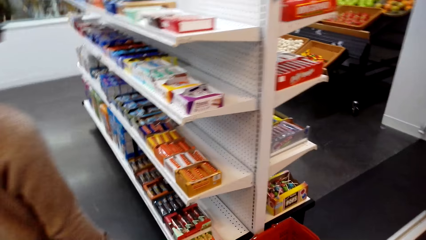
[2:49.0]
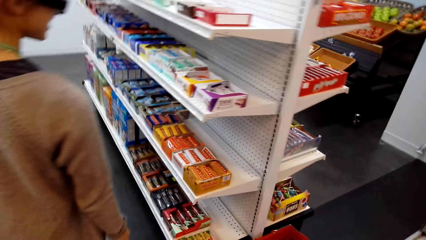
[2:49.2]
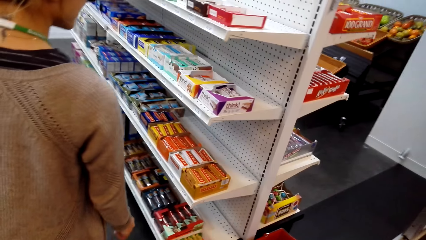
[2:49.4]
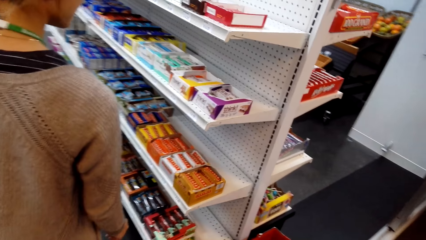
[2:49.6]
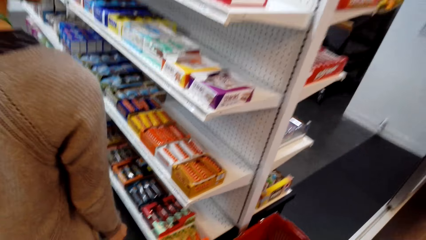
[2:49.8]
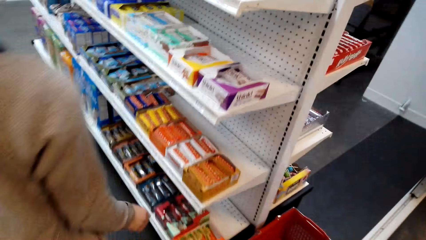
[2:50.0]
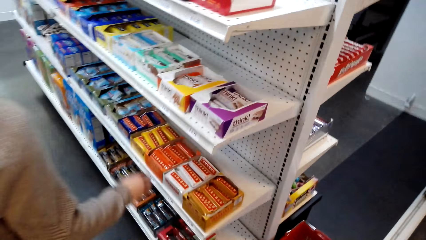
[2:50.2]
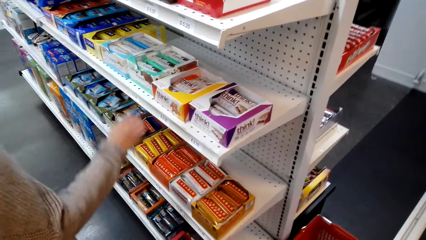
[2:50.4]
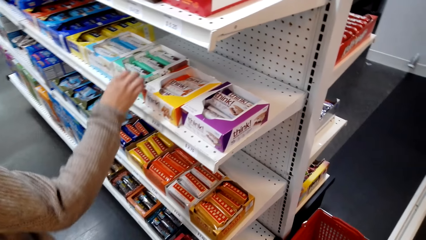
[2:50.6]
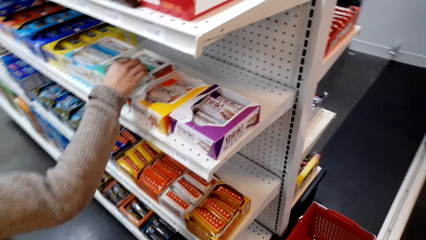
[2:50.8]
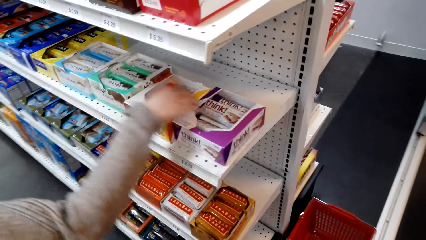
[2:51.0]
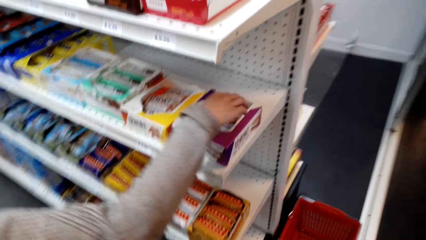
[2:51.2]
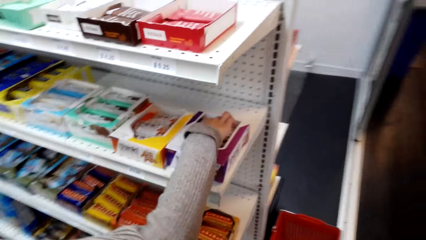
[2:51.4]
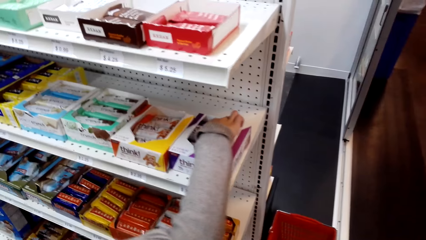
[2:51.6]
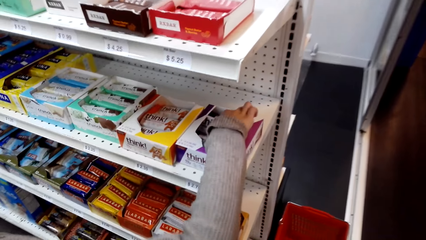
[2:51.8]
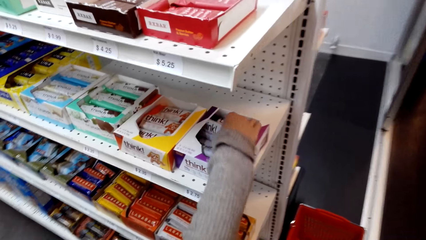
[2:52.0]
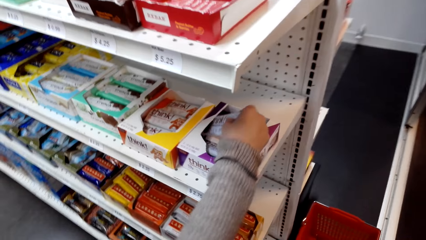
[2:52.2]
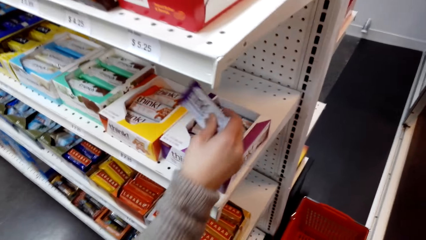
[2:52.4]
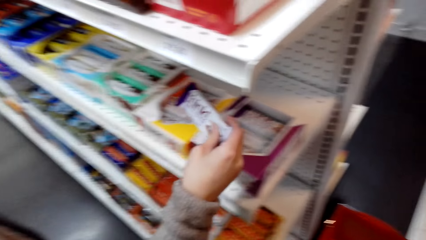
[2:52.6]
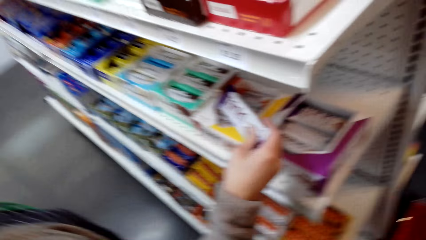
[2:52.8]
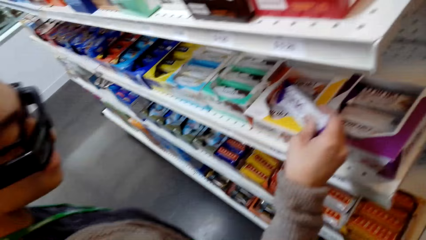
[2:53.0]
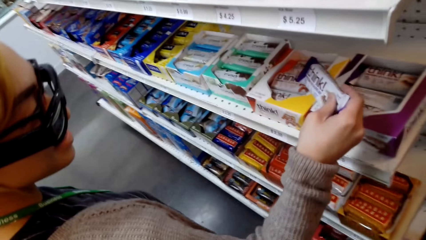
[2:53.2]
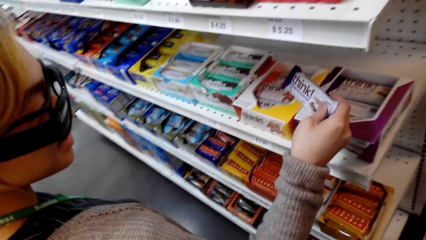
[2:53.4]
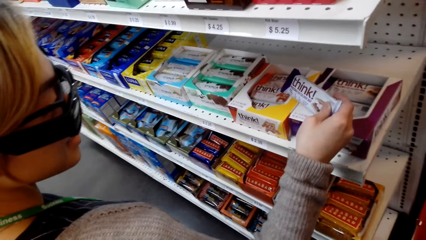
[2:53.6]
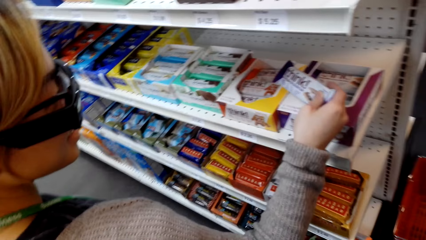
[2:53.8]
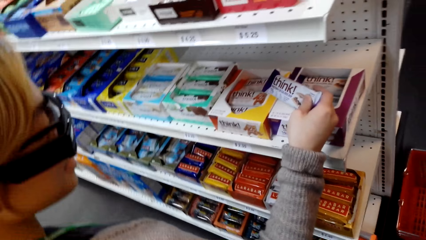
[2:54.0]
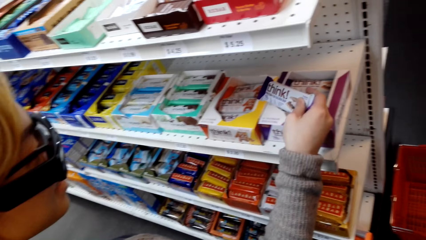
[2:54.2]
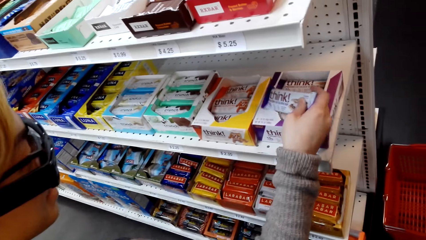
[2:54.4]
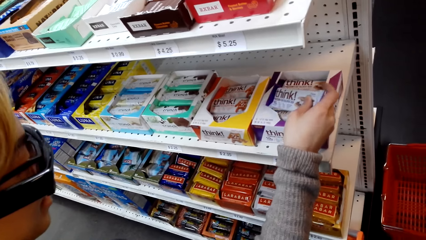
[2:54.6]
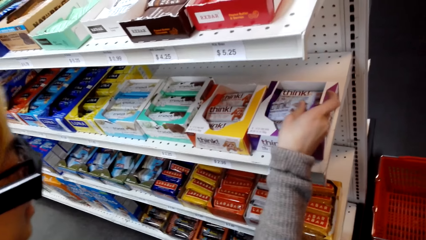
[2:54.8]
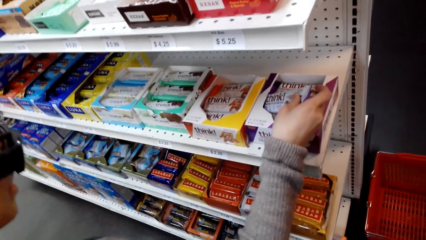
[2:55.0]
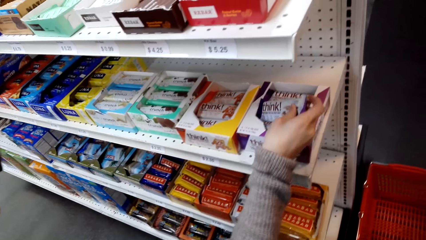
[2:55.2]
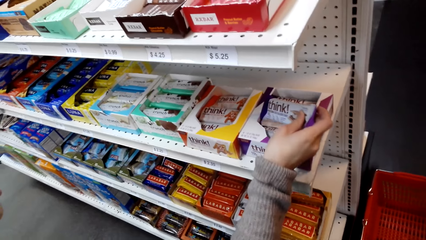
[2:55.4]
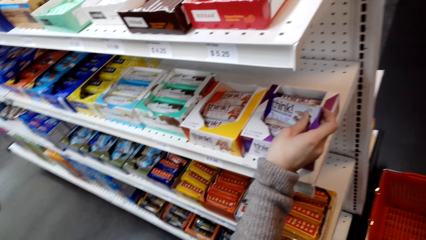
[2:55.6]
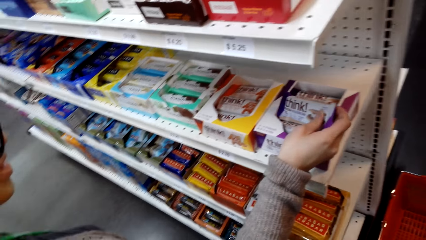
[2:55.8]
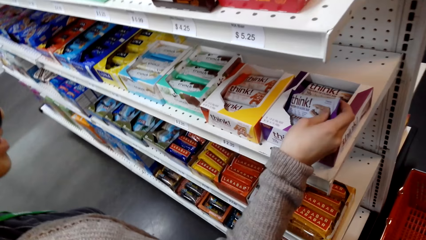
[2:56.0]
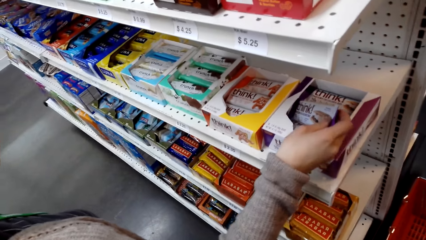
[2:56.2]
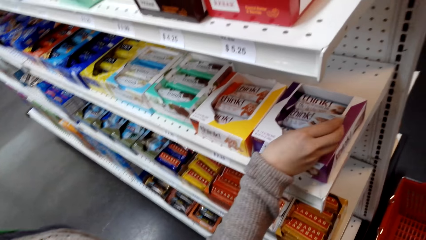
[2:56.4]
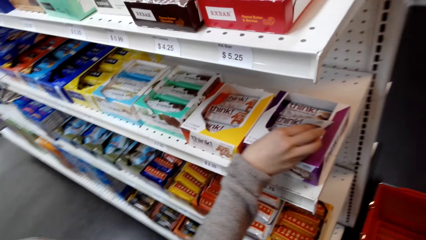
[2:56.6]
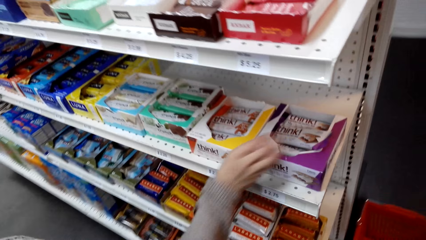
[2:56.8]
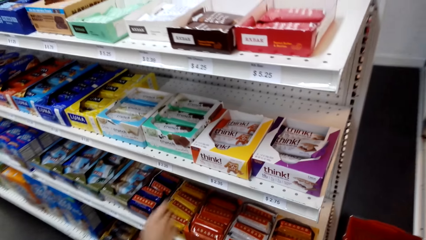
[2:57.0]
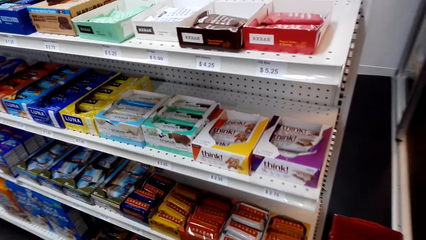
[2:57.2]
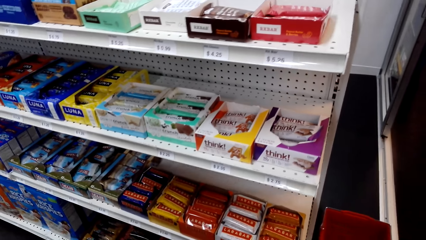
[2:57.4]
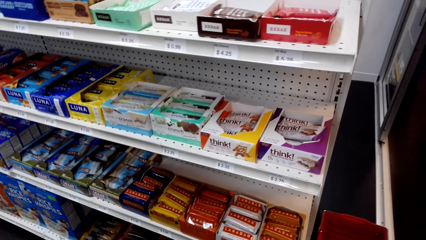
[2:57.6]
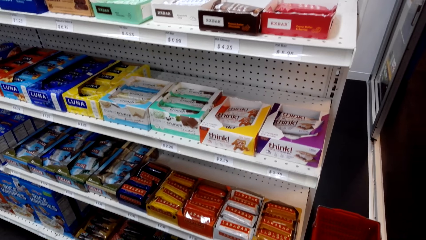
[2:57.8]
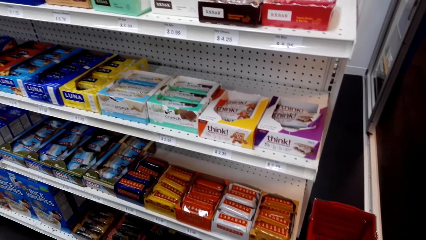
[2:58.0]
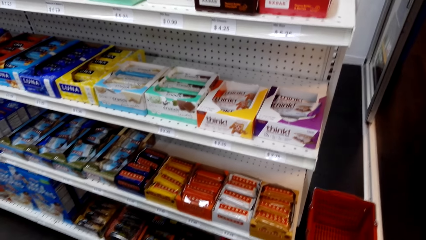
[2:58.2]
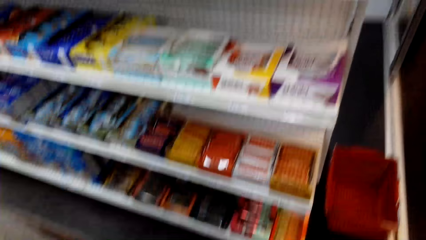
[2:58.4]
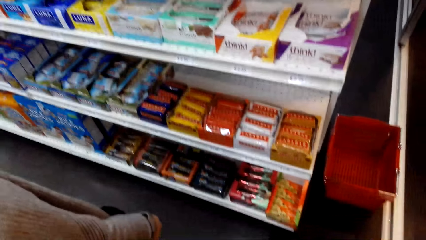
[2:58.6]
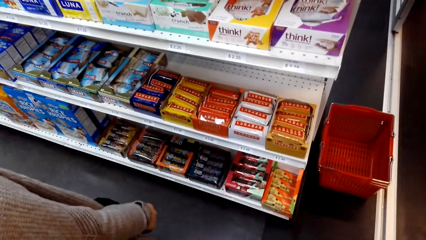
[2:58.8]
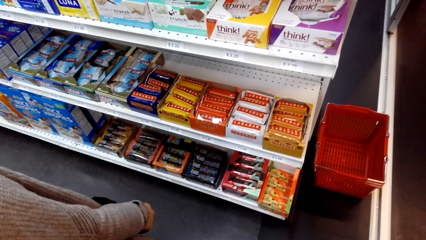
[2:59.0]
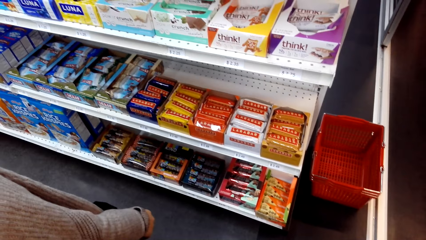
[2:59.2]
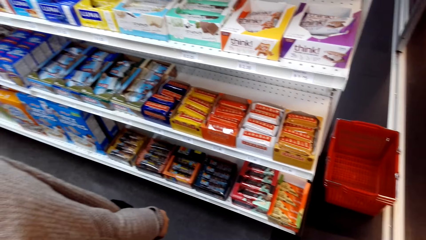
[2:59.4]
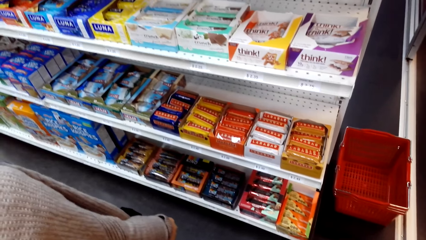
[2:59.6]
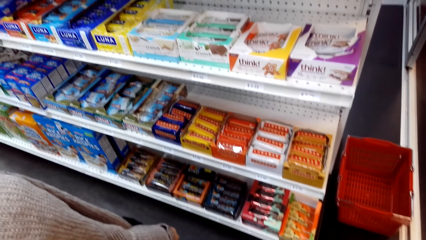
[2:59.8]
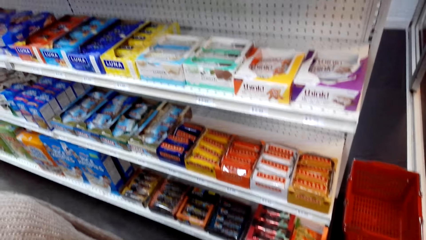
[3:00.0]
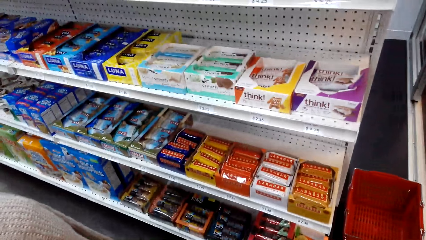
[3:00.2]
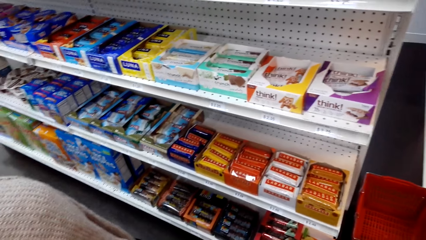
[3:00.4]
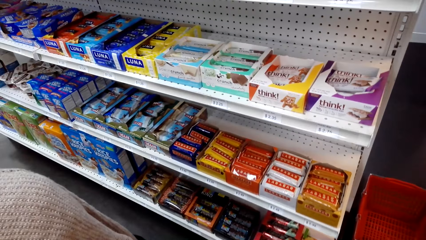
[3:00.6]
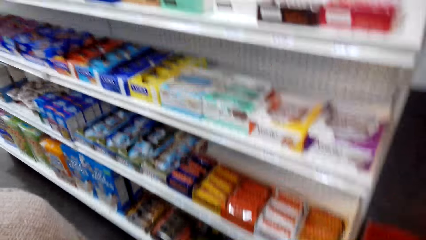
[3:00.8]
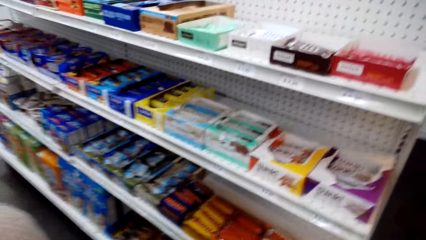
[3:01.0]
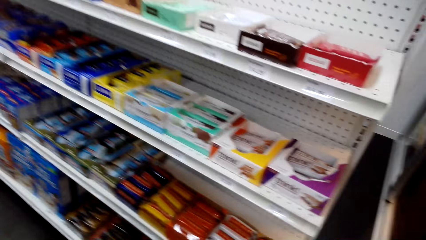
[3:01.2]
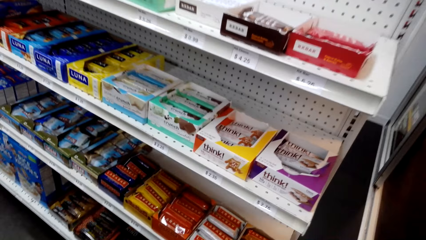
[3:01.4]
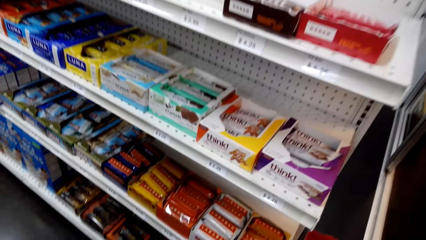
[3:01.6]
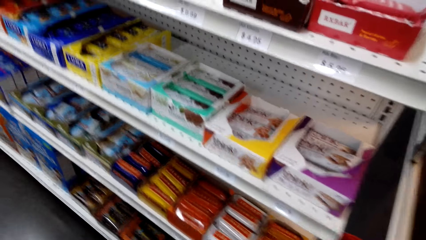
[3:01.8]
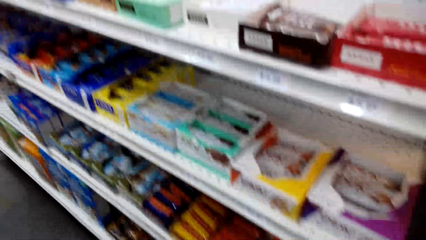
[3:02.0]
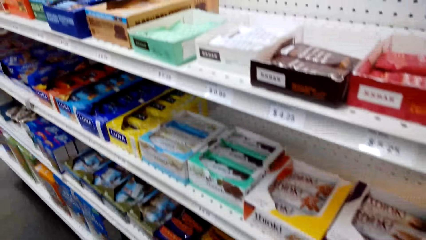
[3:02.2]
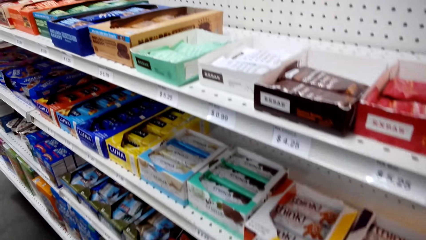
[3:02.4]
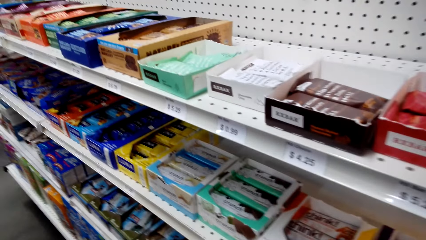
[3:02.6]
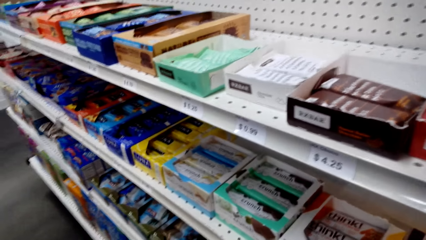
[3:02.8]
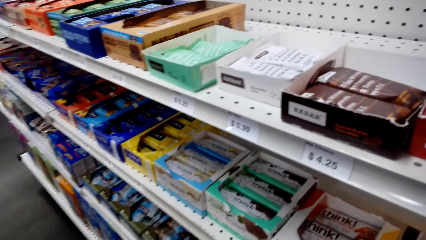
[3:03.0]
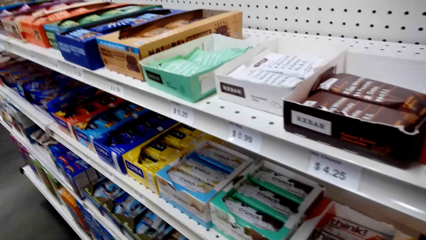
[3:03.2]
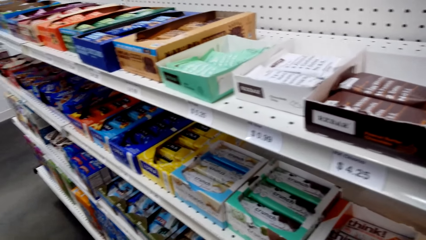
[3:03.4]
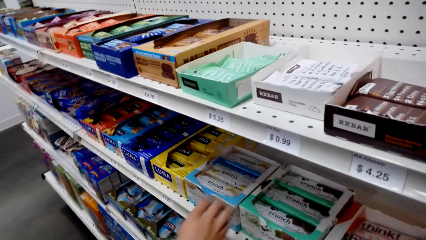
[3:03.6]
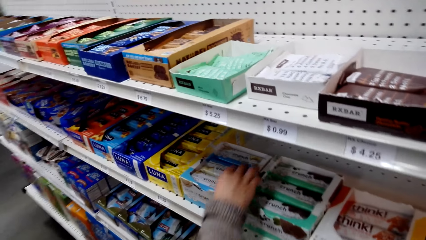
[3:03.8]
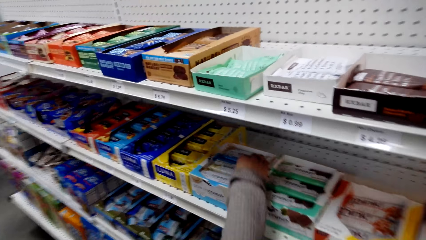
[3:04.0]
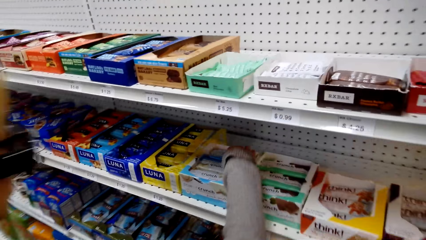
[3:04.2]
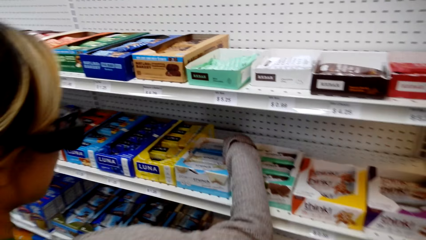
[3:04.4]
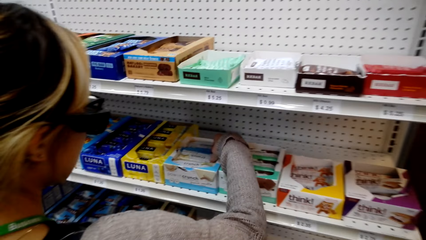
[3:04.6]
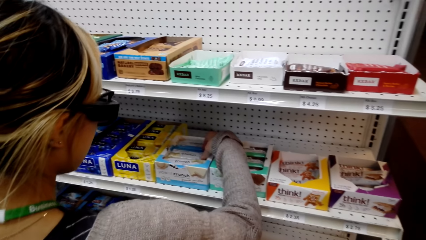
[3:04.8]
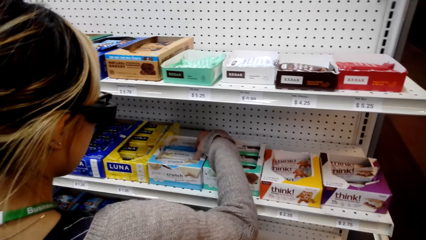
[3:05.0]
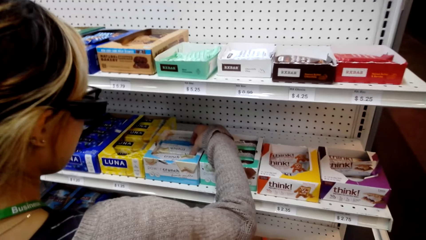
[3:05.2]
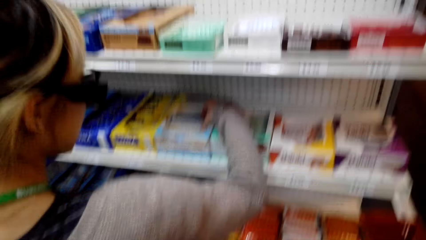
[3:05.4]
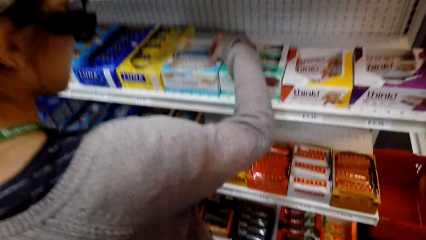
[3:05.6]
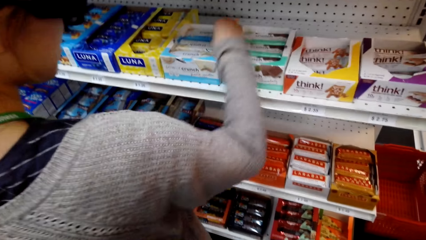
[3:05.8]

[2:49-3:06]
The woman picks up the Think chocolate, examines the Think chocolate, and puts the chocolate in the box. The camera wearer looks around the shelves. The woman looks around. She holds a Power Crunch.
